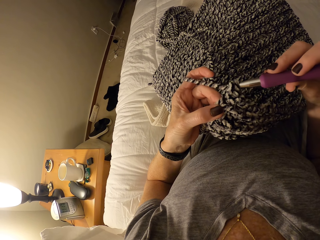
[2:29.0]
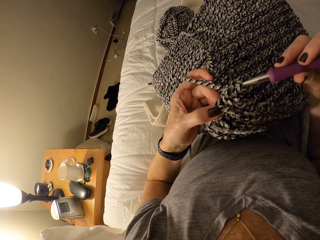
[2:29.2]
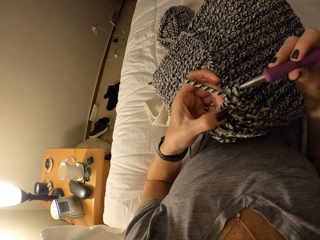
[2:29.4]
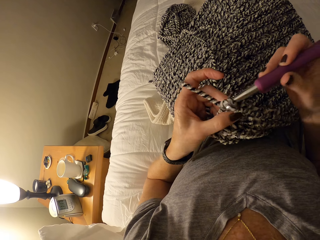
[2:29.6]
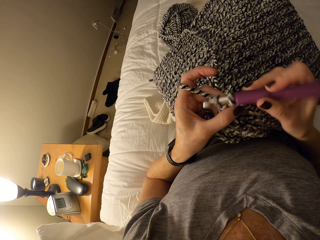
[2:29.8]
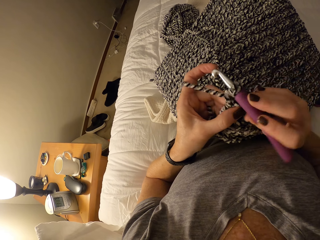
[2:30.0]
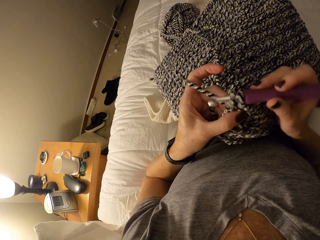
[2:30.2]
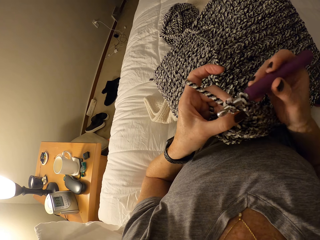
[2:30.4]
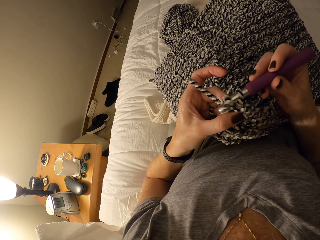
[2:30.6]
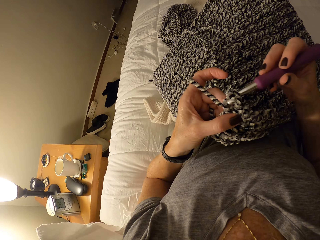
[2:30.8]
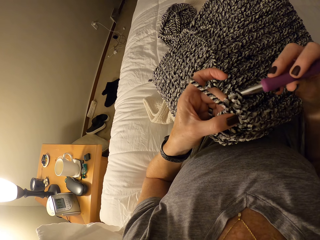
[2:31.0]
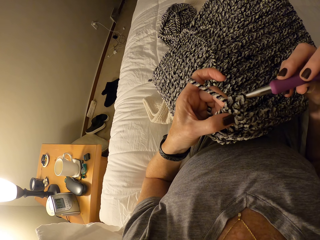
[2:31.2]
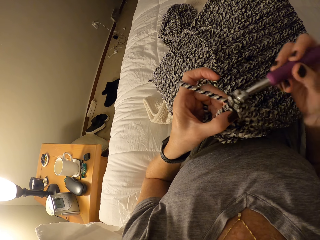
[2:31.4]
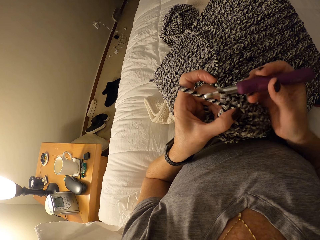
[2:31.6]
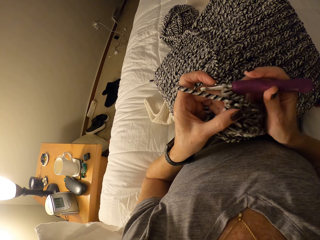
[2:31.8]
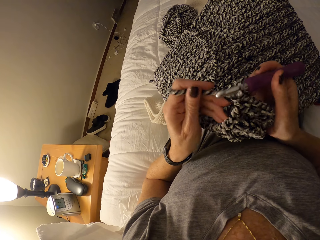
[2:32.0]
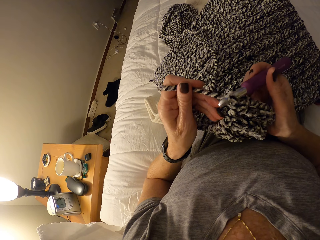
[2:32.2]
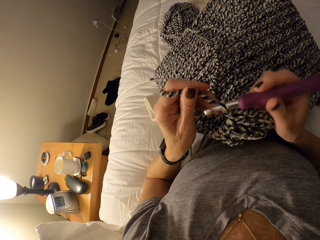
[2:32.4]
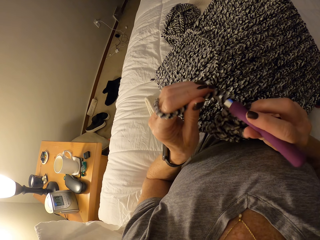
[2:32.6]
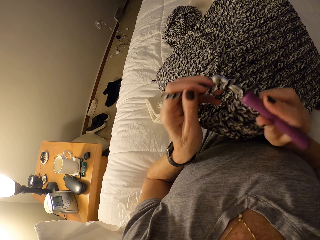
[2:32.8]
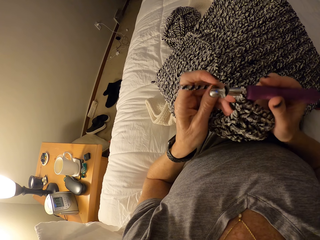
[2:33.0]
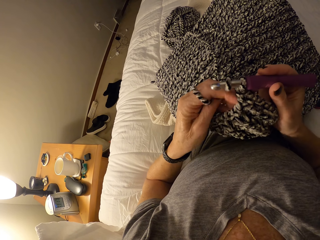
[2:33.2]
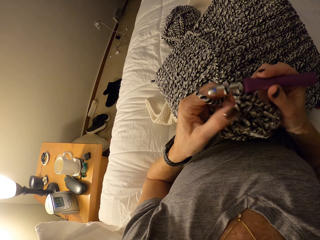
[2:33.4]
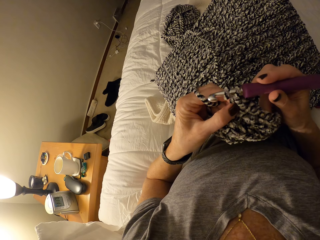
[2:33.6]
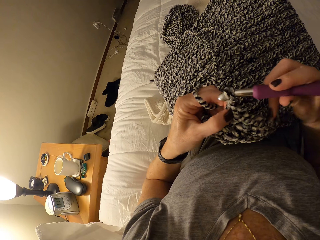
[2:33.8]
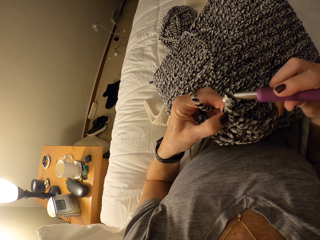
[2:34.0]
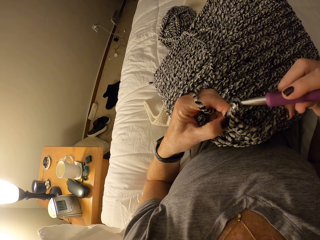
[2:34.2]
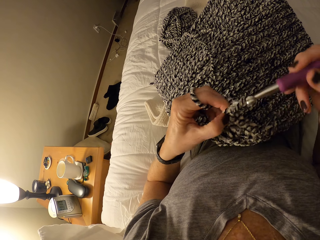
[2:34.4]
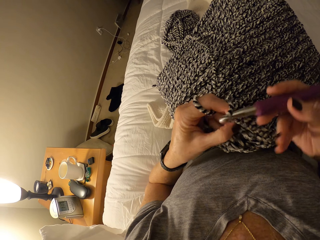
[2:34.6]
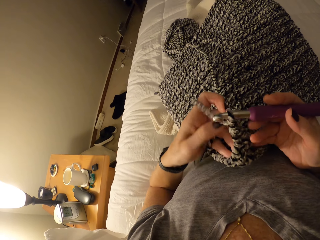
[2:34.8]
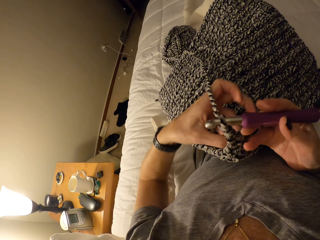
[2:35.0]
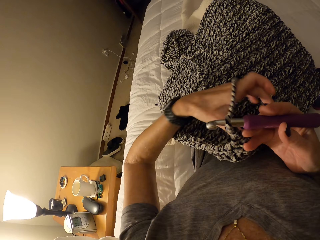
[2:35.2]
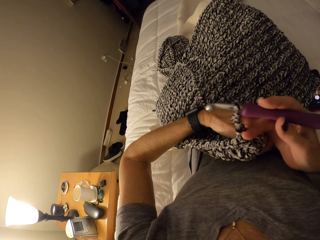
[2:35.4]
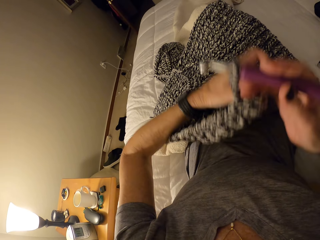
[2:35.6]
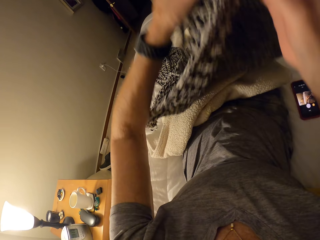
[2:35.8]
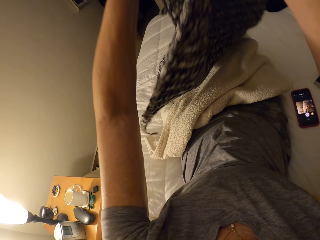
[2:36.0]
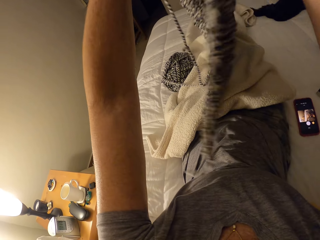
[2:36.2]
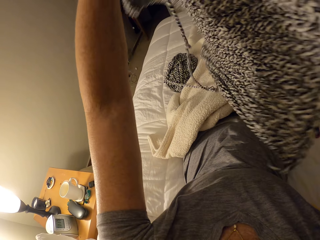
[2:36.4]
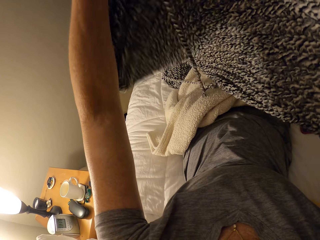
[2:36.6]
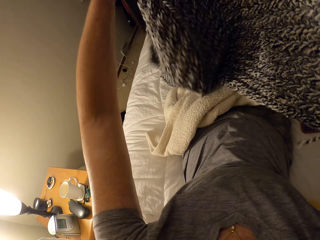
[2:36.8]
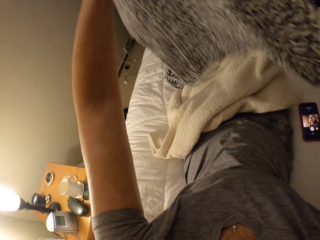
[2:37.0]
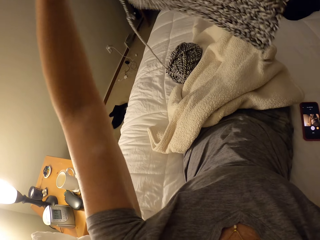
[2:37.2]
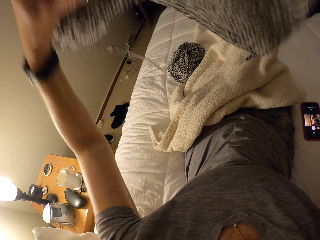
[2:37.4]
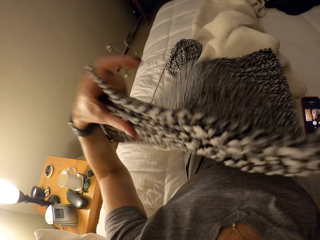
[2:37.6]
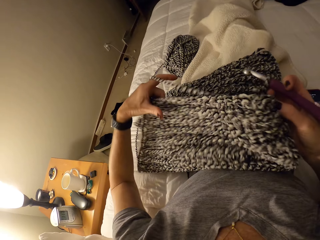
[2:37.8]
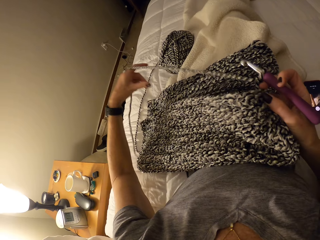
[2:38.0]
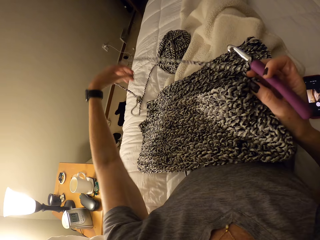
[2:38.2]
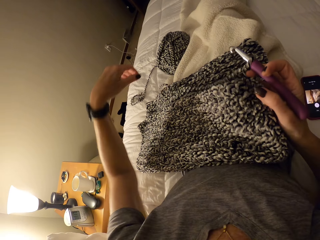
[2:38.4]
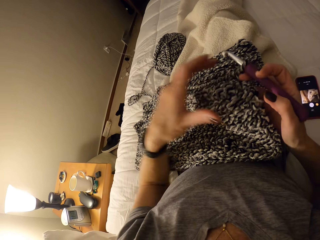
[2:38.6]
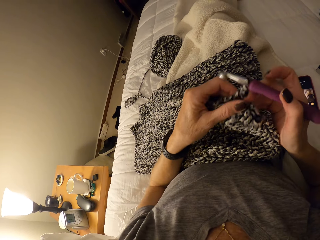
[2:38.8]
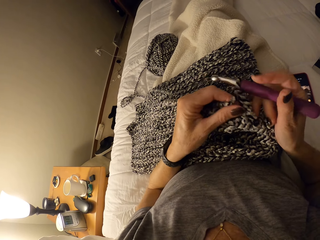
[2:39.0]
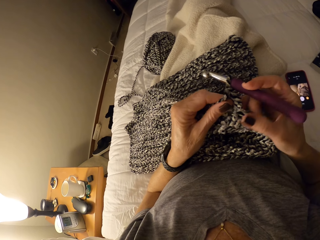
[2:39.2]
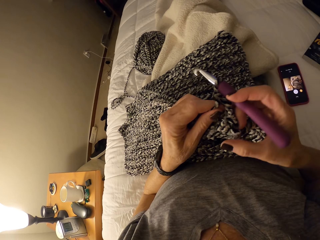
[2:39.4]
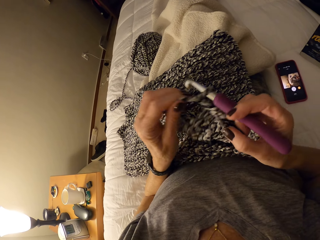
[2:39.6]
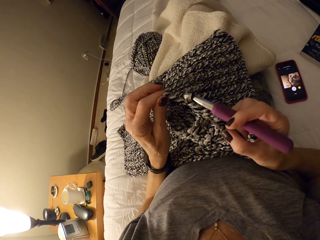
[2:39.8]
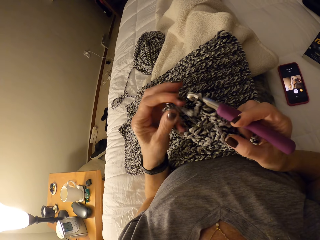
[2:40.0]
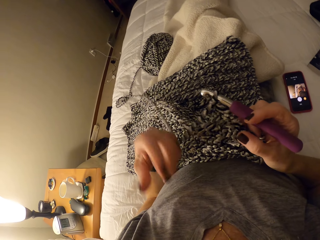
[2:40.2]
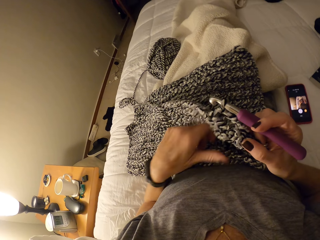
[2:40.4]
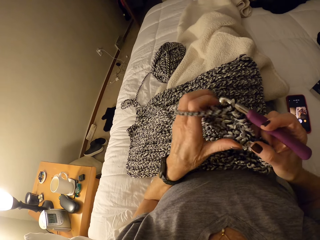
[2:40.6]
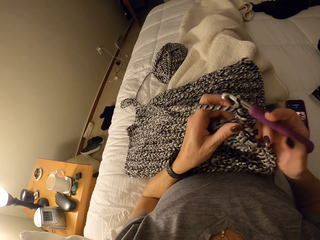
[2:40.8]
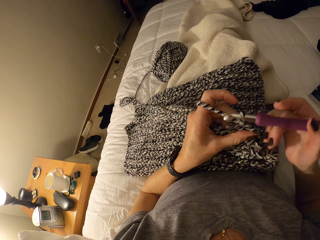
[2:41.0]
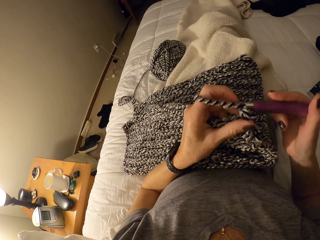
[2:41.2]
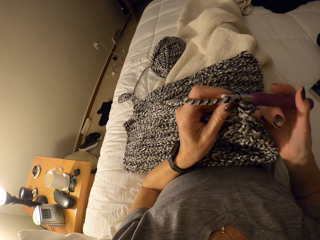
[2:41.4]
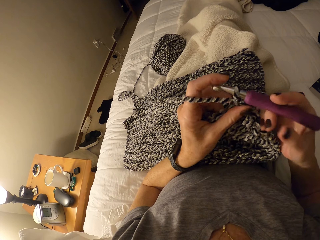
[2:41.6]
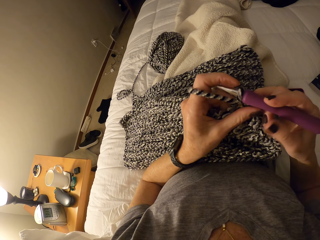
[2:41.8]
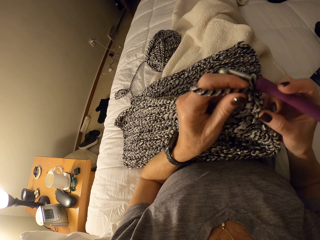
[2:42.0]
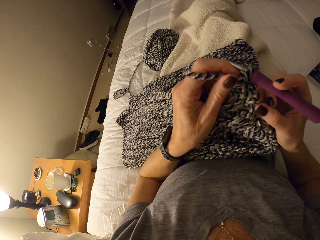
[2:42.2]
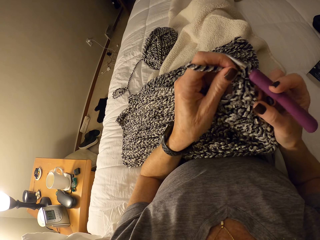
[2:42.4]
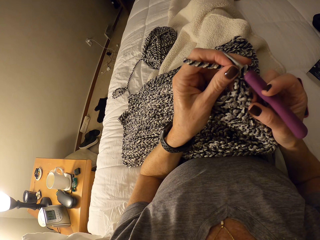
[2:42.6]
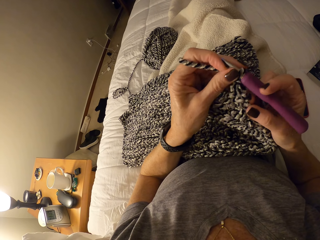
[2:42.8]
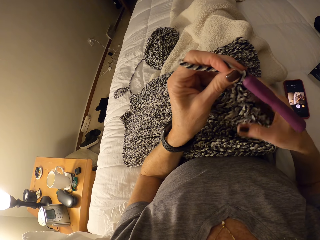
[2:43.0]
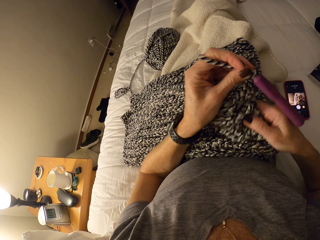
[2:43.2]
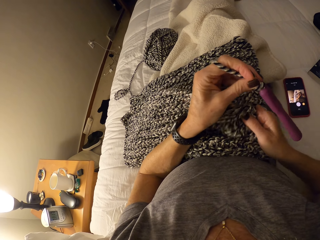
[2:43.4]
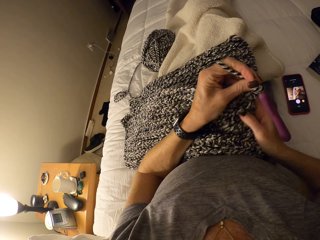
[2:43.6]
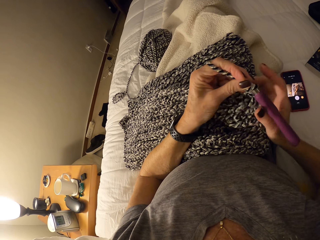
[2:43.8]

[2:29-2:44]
The camera wearer turns the unfinished crochet on her laps to the other side with her two hands. She lifts up a woolen garment. She places the woolen garment on the laps. She knits. She adjusts the cotton yarn with her left hand. She adjusts the crochet hook with her right hand. She adjusts the unfinished crochet with her right hand.

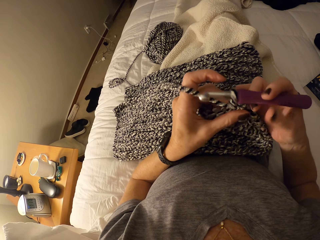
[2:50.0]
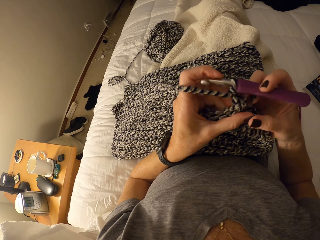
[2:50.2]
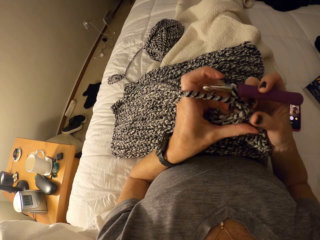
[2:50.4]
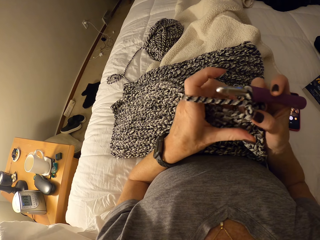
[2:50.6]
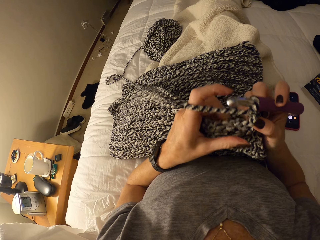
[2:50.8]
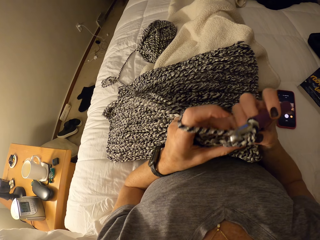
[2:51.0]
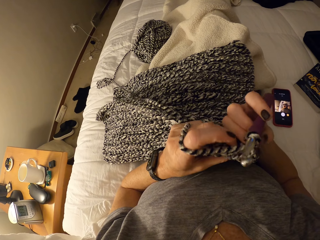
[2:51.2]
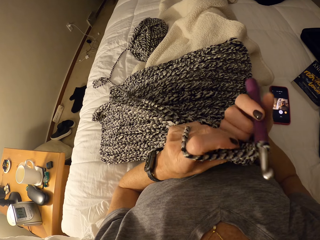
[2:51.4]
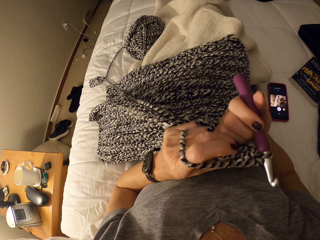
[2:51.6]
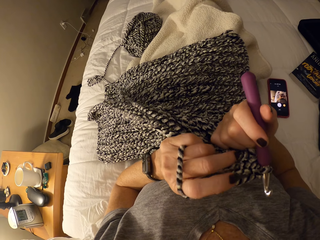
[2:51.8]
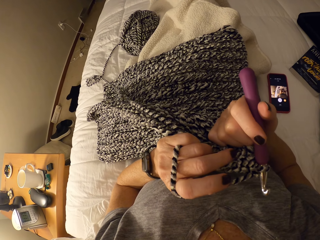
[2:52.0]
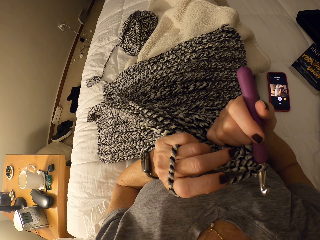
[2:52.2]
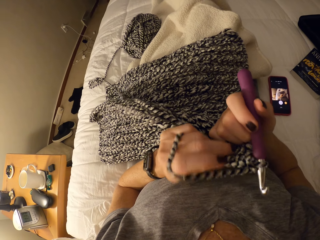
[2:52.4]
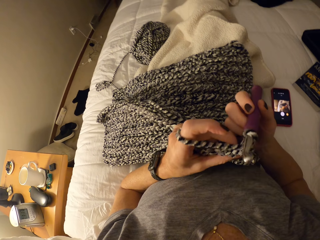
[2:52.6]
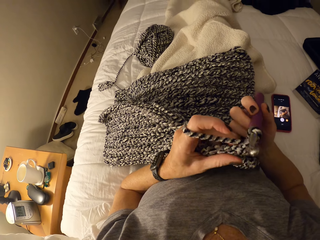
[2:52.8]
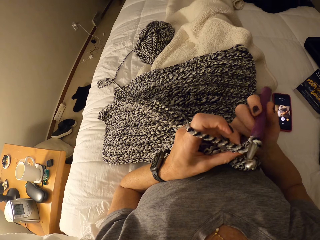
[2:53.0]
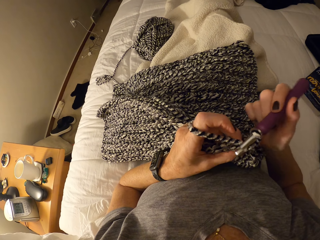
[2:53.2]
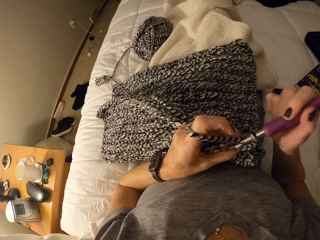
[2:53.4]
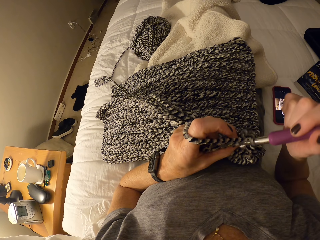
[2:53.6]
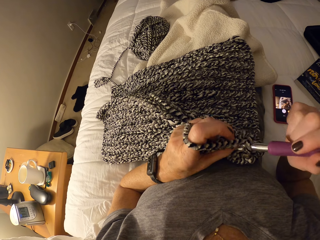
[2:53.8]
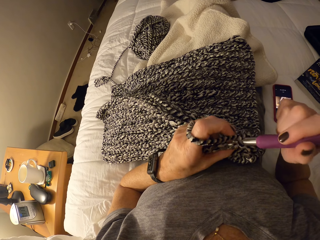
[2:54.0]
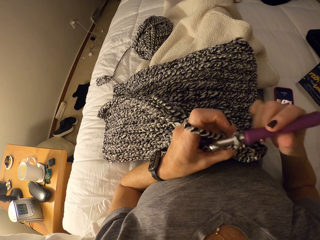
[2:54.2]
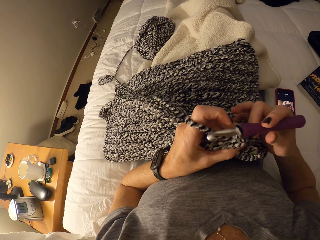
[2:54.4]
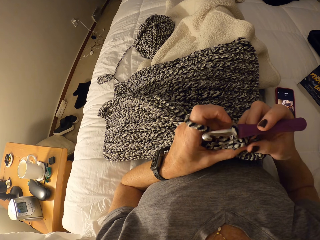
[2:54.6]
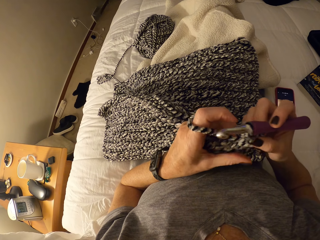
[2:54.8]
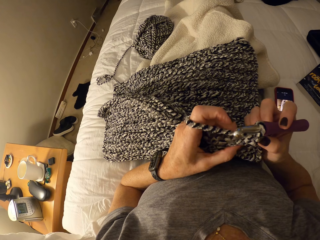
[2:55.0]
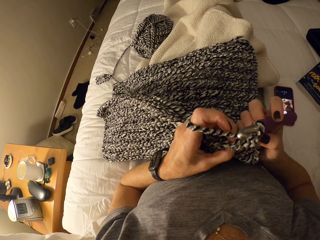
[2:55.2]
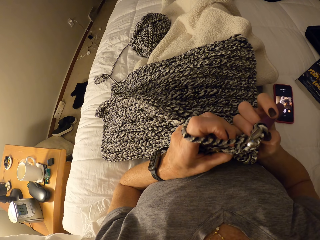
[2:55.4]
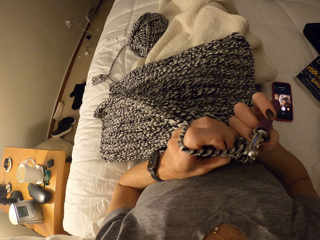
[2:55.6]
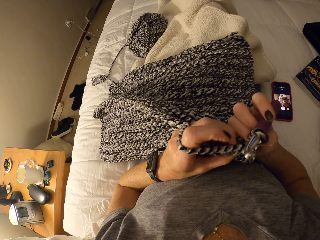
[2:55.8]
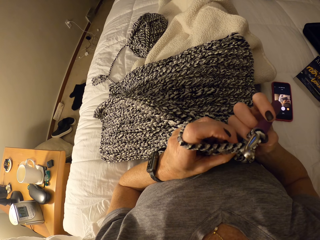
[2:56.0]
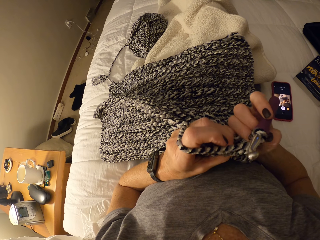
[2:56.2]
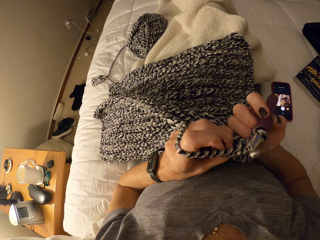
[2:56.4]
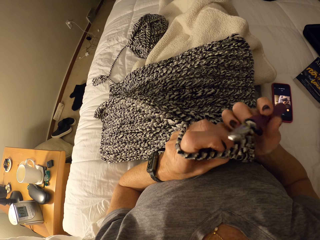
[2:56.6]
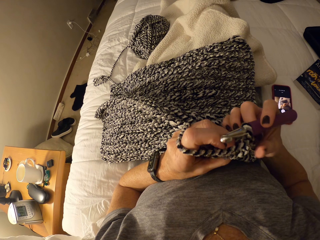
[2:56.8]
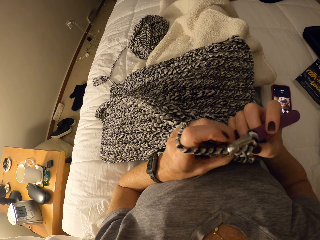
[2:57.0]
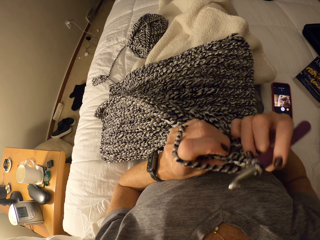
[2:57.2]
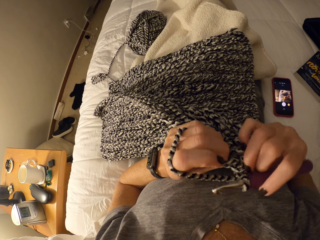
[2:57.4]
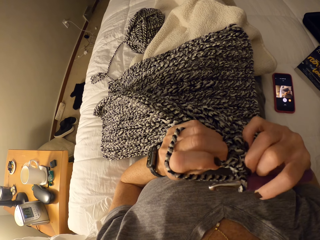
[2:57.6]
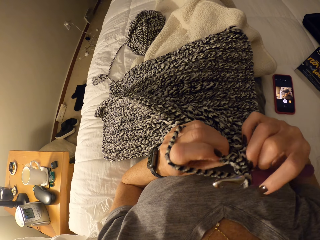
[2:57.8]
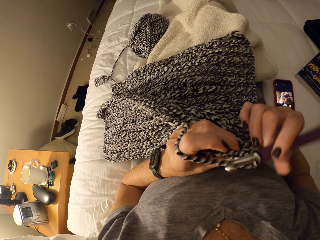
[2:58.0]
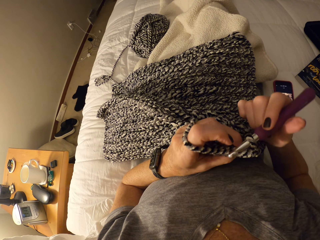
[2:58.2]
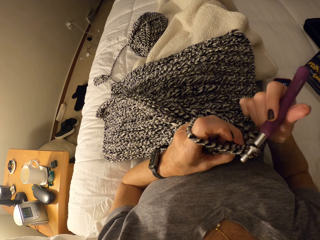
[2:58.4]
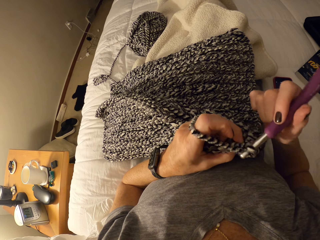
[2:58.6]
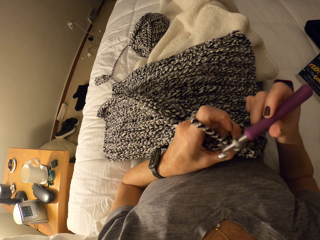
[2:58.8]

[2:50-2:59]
The camera wearer holds the crochet needle with her right hand. She adjusts the crochet with her two hands. She continues knitting the cotton yarn with the crochet hook.
